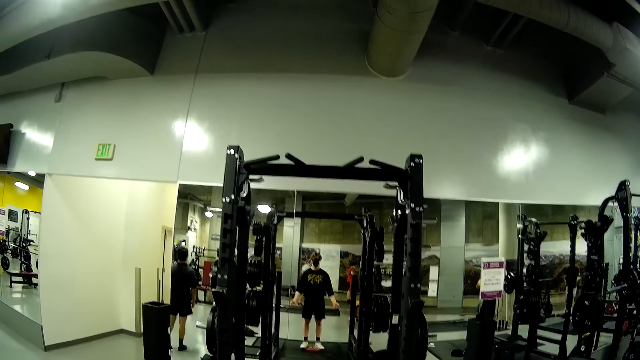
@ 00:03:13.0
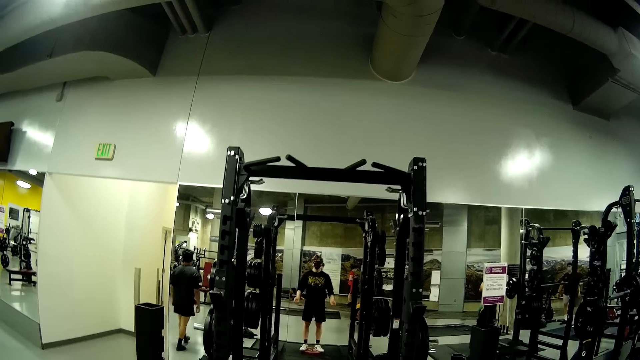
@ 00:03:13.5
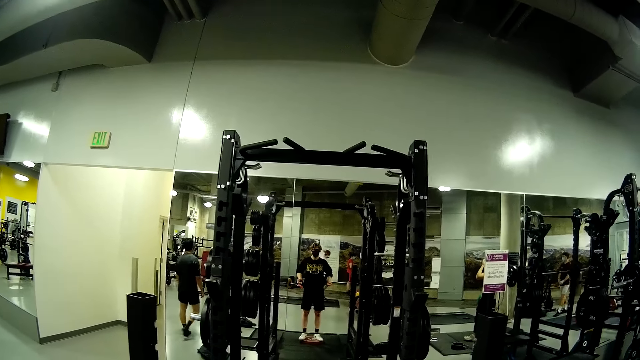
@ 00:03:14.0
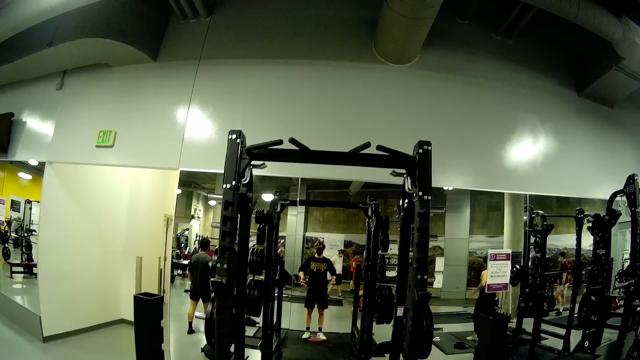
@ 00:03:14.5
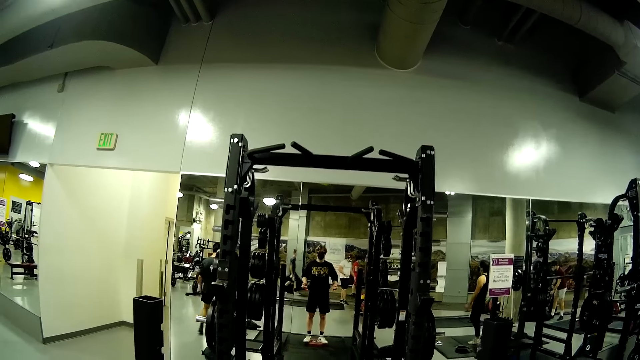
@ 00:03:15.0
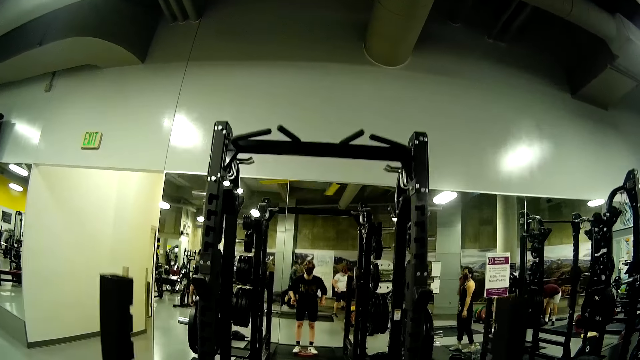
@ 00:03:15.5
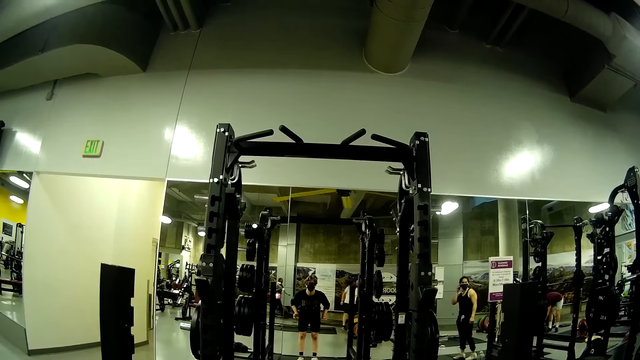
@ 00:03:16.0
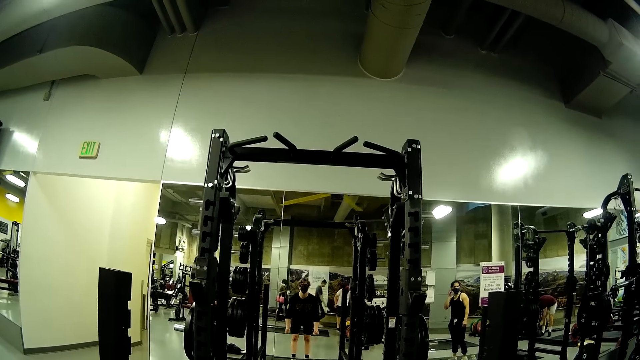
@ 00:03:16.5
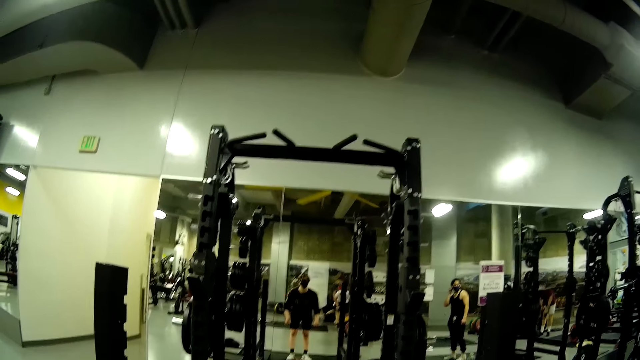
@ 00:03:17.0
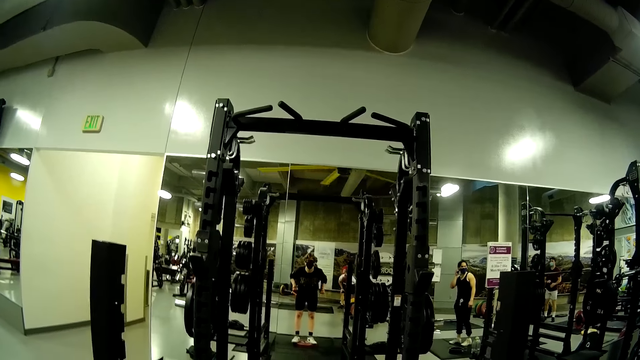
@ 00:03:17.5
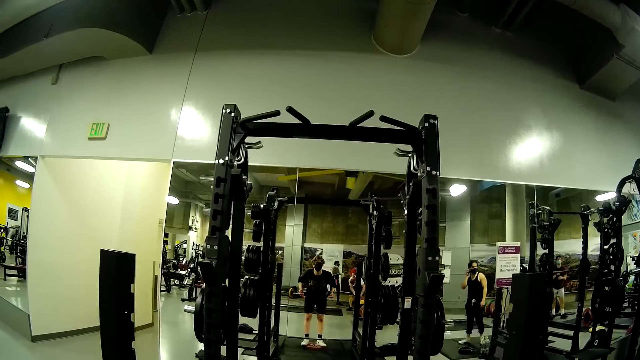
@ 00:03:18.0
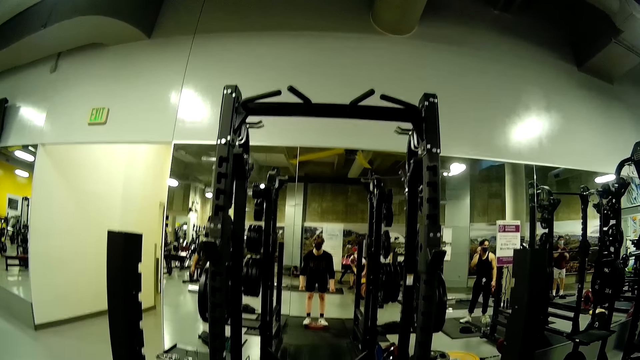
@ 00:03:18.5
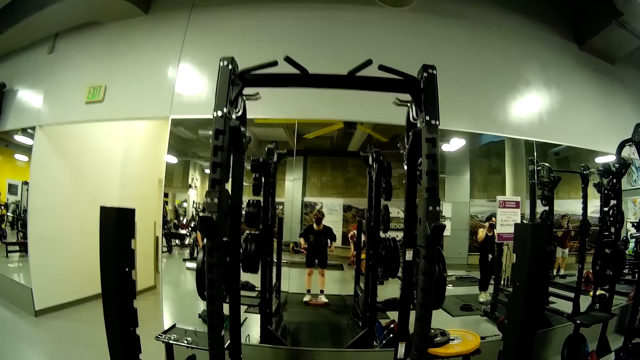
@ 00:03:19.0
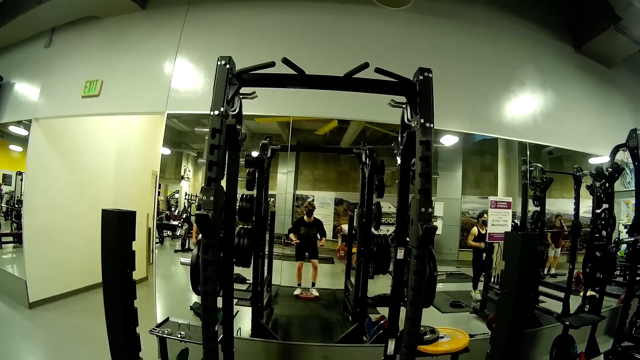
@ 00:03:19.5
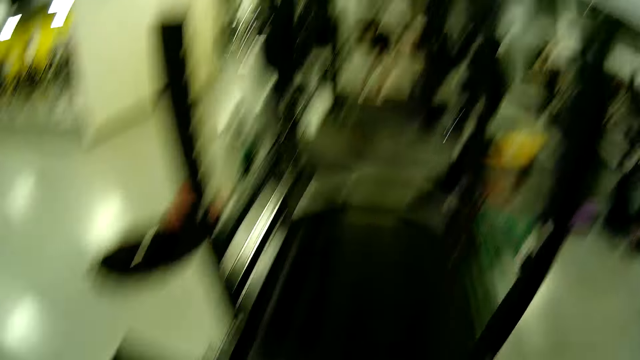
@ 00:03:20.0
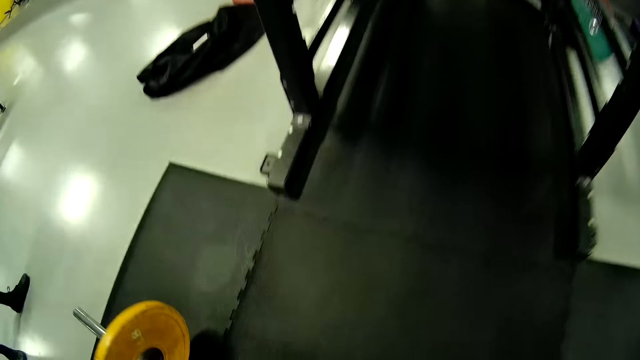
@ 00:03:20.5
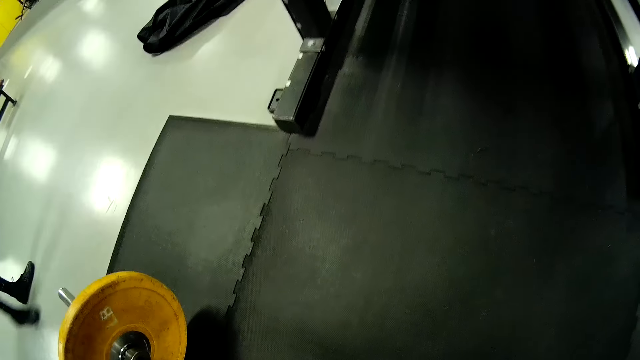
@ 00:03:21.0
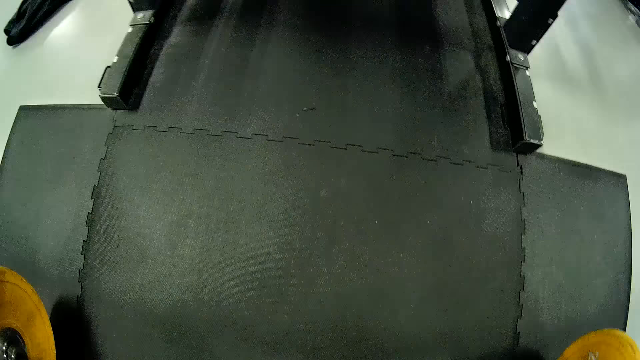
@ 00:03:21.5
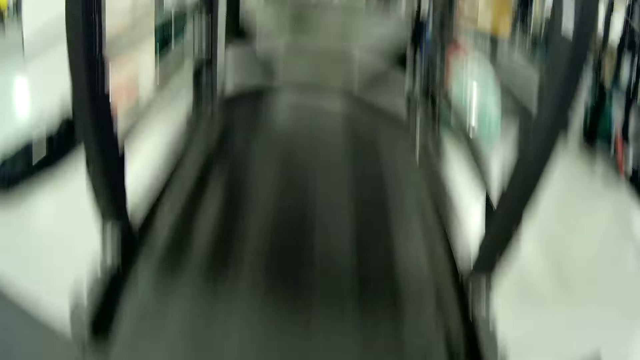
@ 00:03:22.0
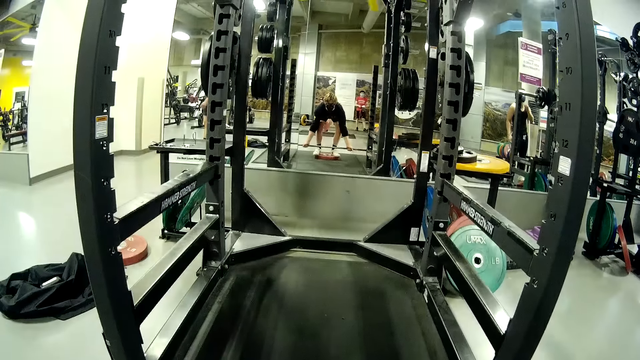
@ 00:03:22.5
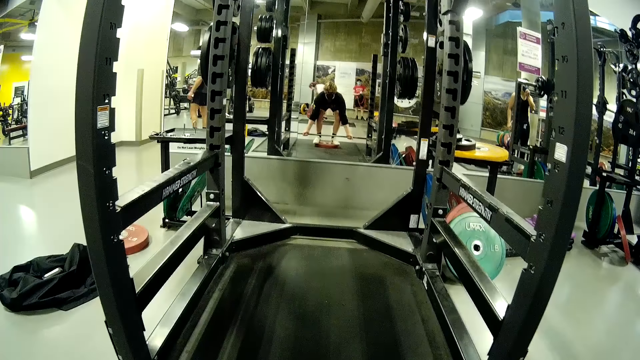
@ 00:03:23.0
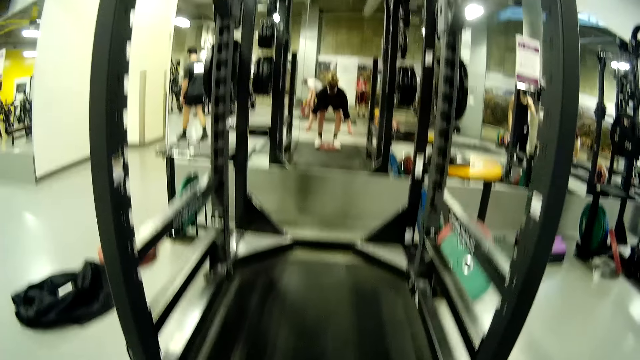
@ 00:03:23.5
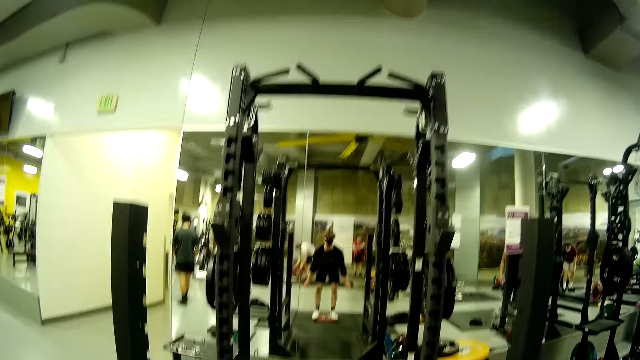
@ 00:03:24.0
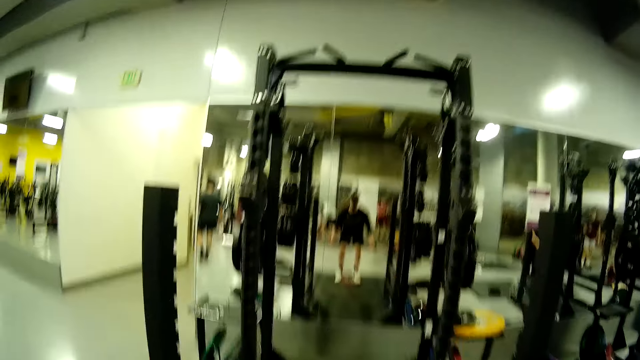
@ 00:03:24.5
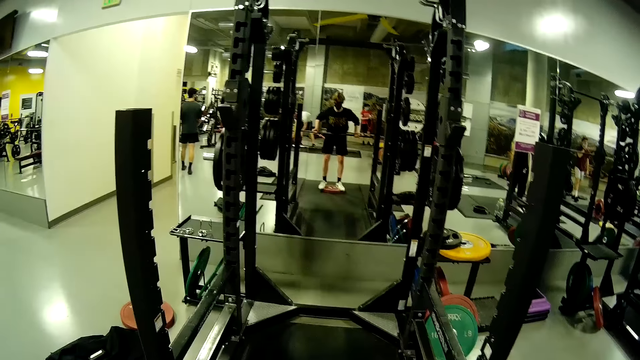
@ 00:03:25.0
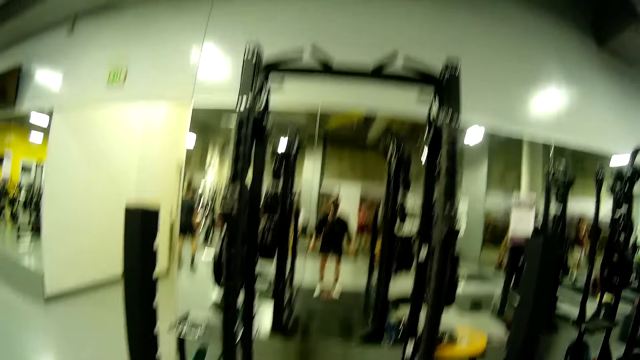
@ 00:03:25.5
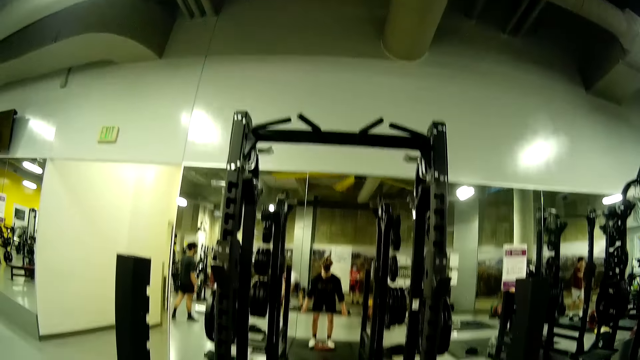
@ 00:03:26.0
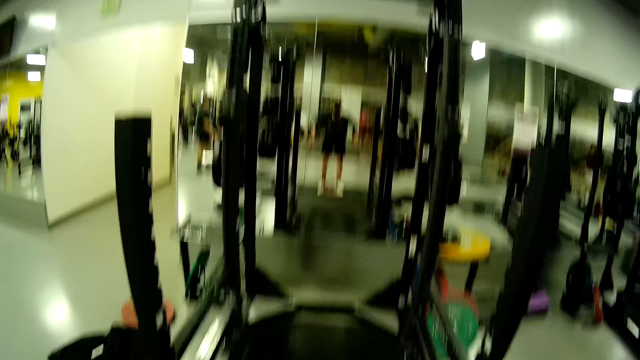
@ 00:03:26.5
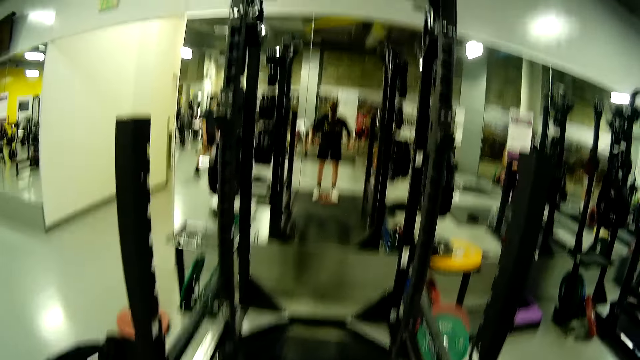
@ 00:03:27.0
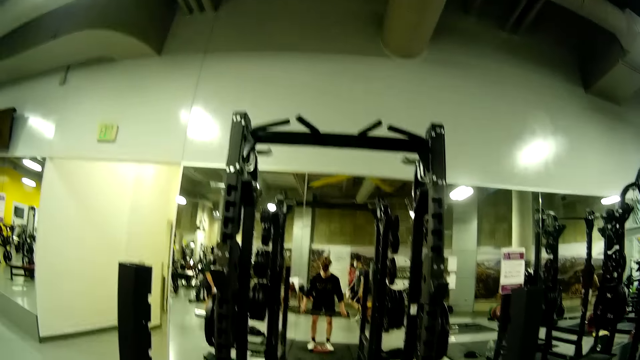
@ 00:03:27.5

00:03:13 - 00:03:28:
A man walks round in the room. The camera wearer picks the barbell from the floor with both hands. They lift the barbell with both hands.

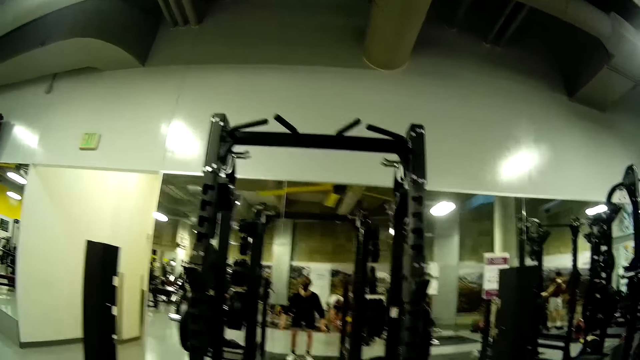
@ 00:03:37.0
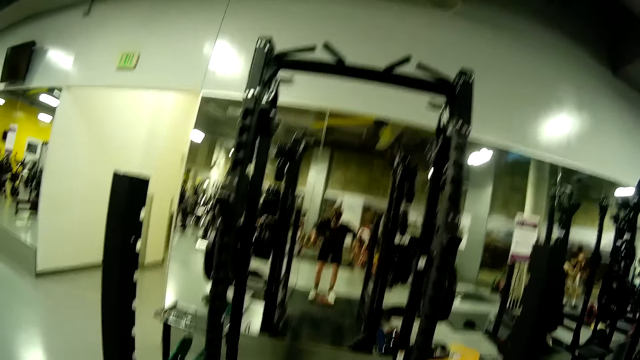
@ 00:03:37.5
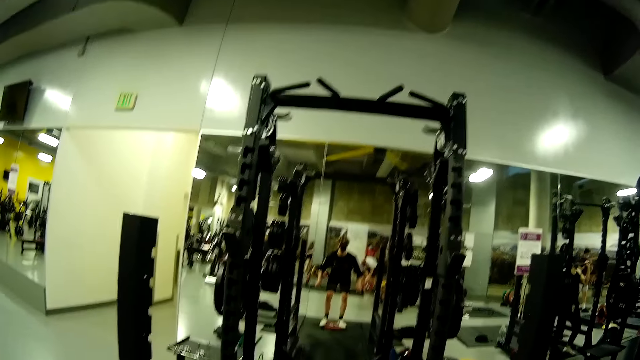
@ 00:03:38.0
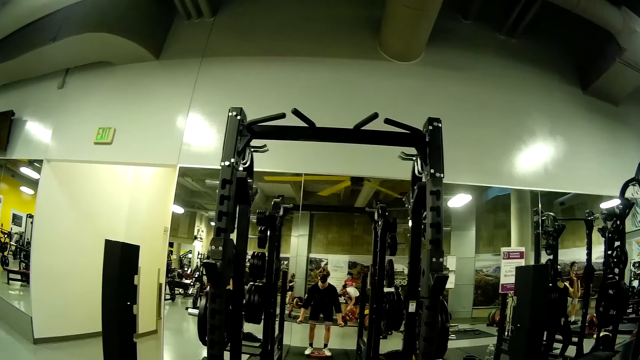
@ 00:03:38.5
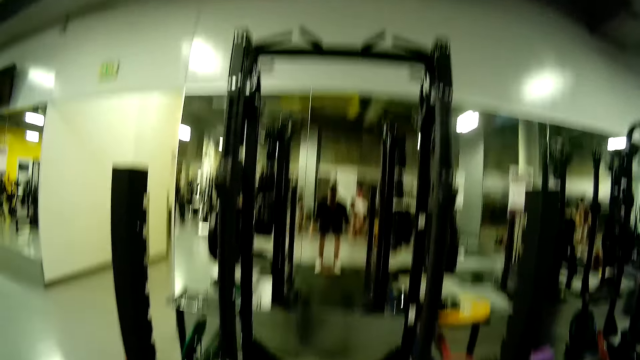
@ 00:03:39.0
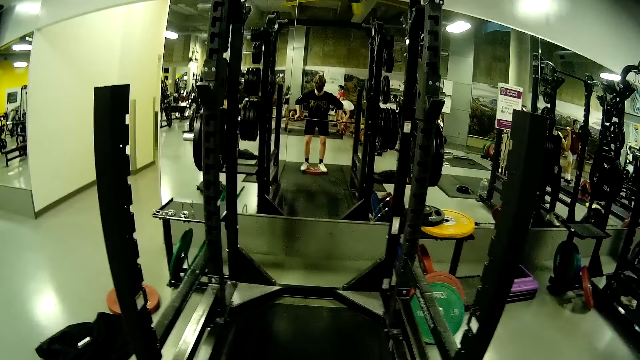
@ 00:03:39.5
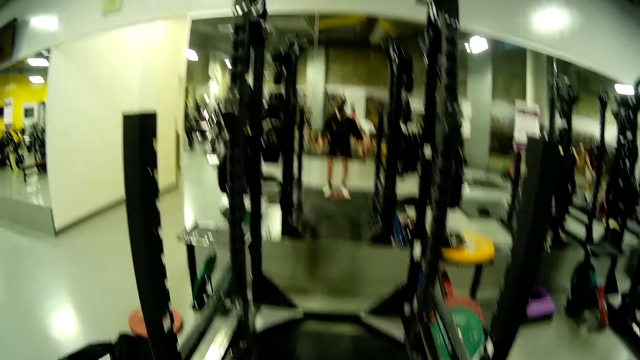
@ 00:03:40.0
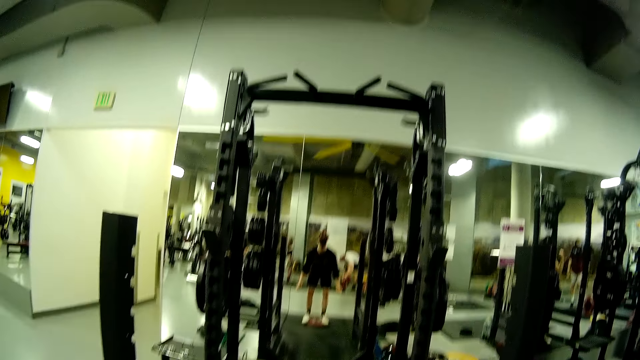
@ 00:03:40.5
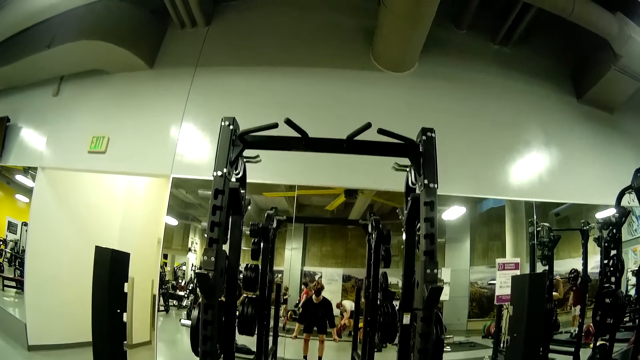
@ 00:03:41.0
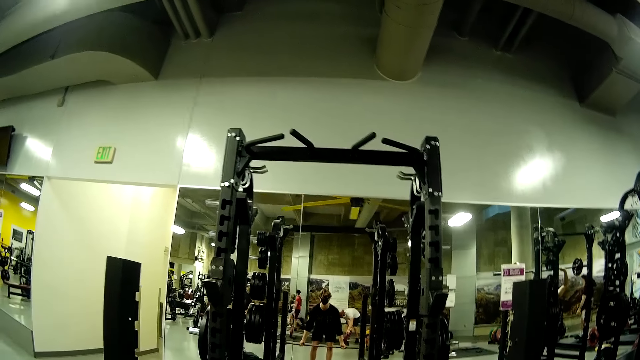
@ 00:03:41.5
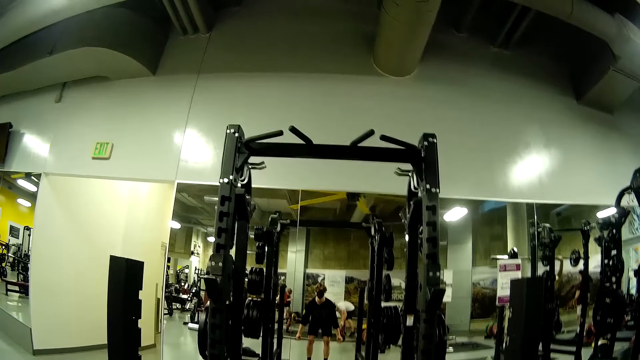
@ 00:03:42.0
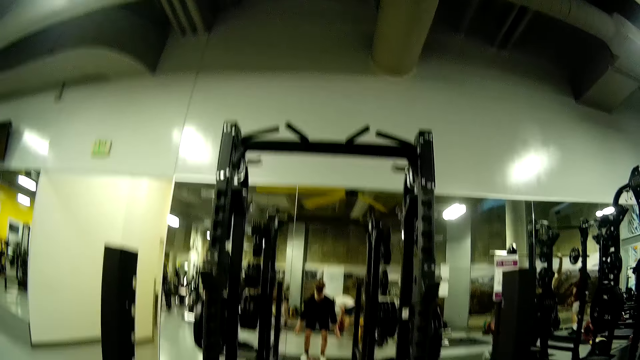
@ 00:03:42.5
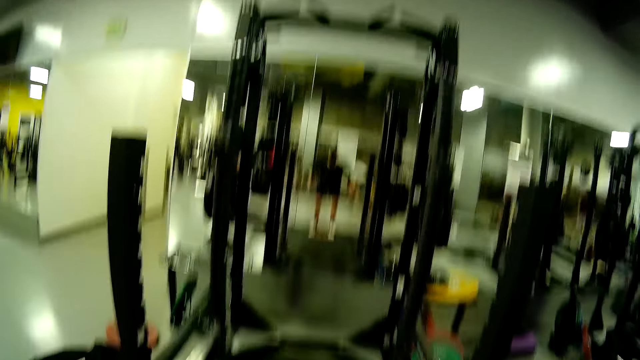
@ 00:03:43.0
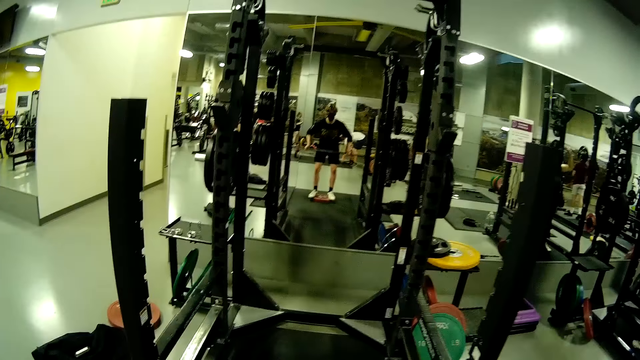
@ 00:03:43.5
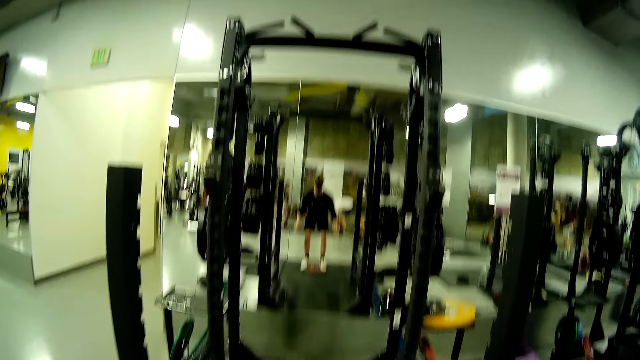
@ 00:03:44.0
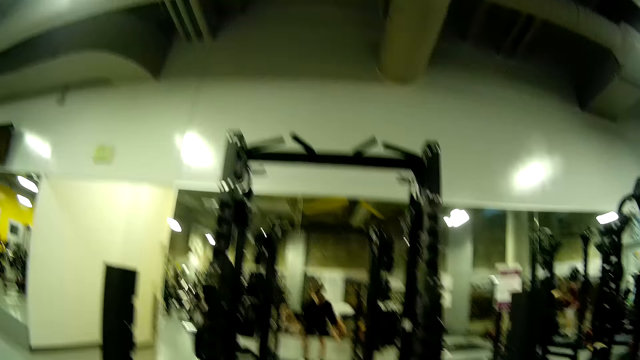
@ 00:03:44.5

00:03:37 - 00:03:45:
A man lifts the barbell with both hands.
